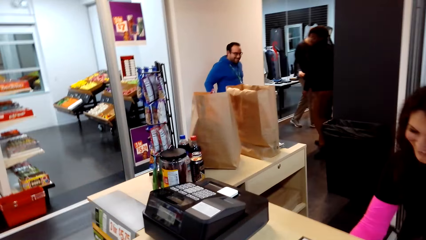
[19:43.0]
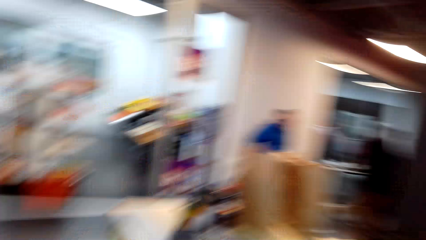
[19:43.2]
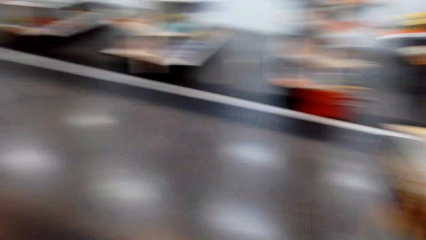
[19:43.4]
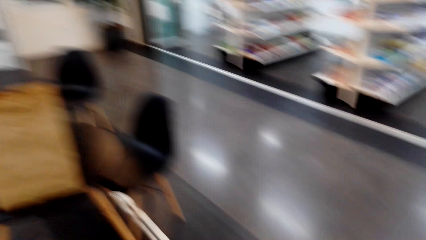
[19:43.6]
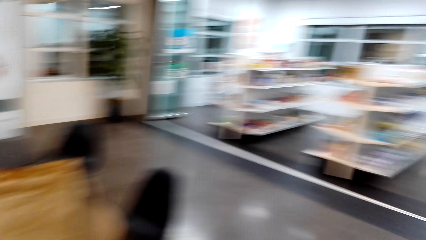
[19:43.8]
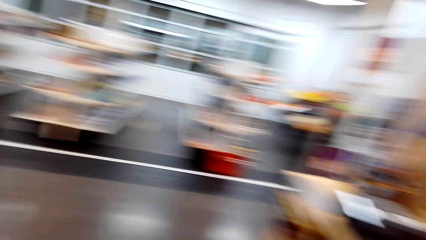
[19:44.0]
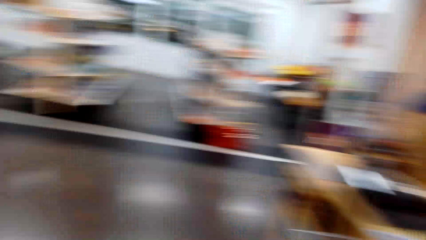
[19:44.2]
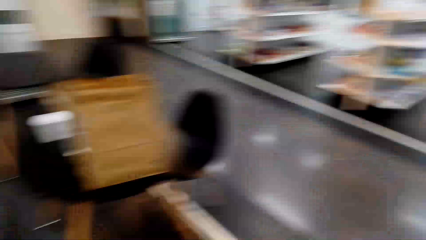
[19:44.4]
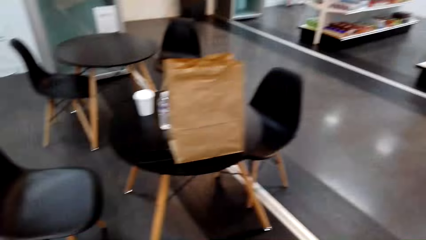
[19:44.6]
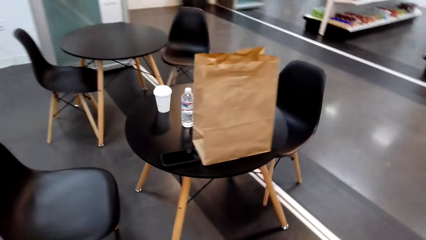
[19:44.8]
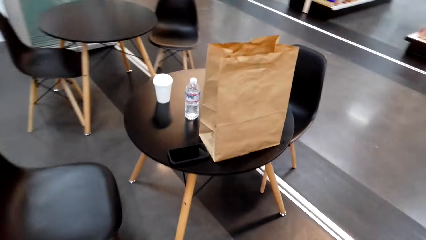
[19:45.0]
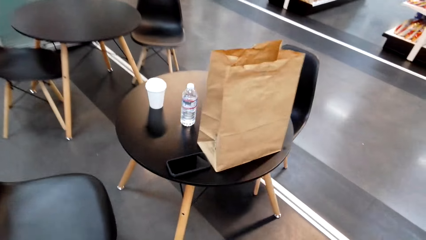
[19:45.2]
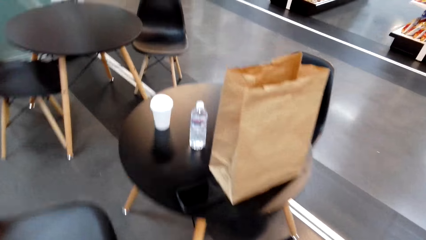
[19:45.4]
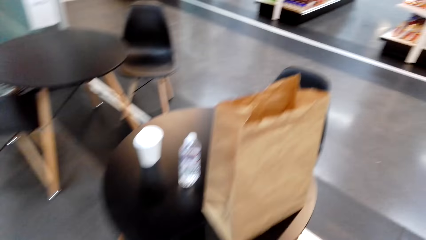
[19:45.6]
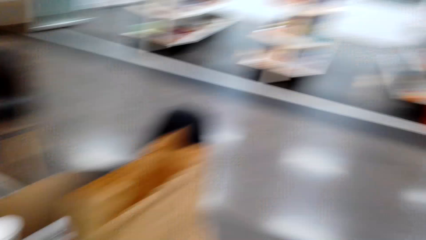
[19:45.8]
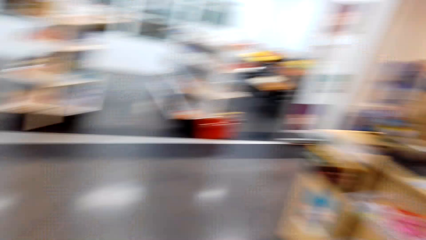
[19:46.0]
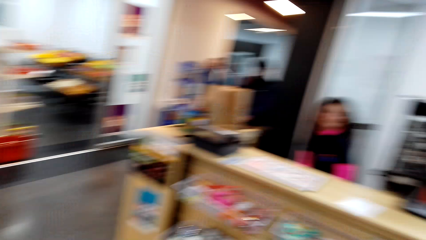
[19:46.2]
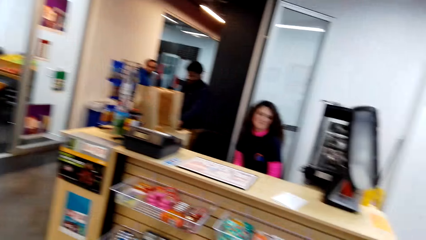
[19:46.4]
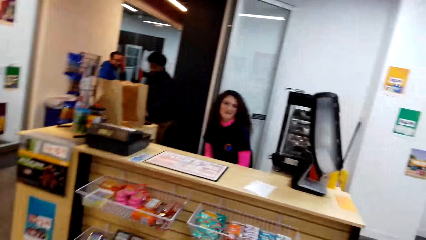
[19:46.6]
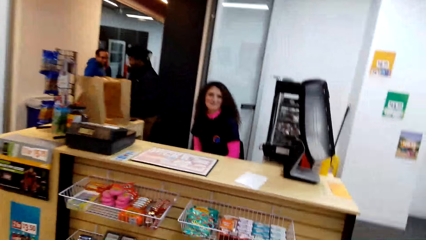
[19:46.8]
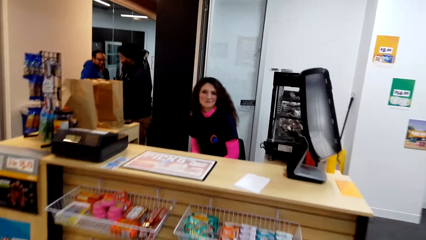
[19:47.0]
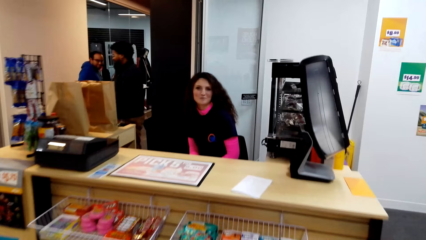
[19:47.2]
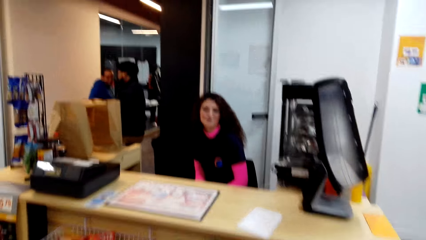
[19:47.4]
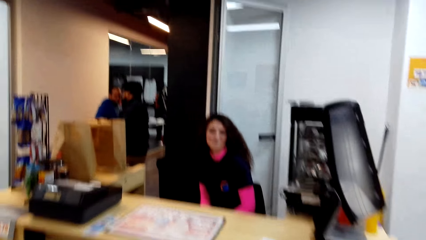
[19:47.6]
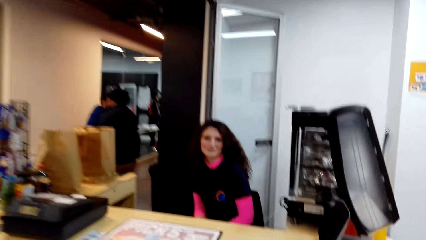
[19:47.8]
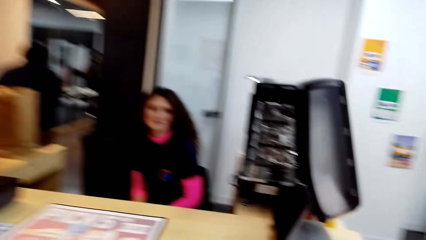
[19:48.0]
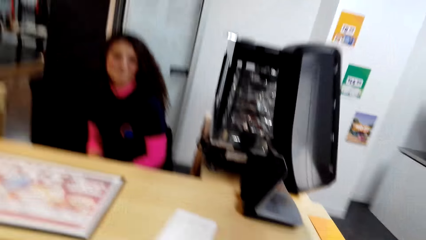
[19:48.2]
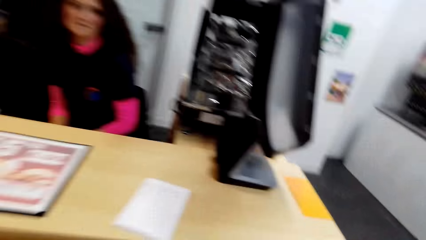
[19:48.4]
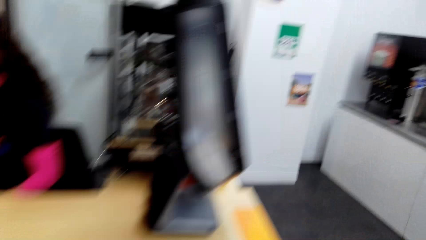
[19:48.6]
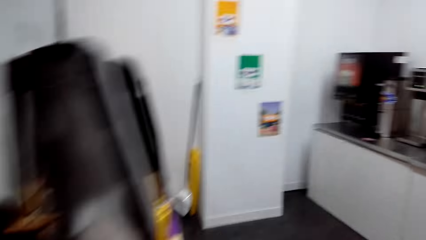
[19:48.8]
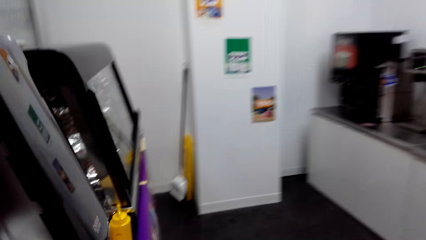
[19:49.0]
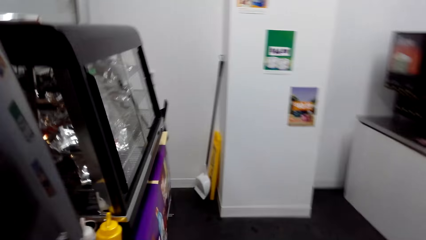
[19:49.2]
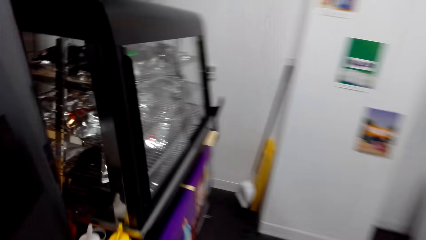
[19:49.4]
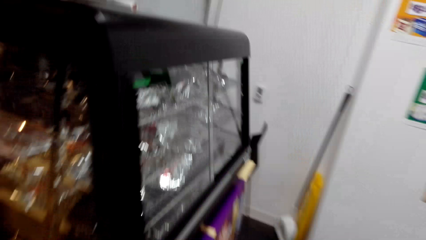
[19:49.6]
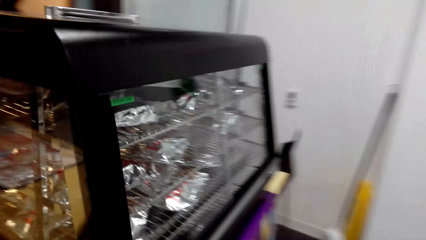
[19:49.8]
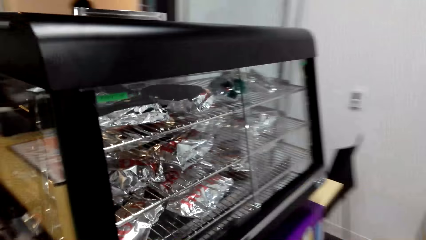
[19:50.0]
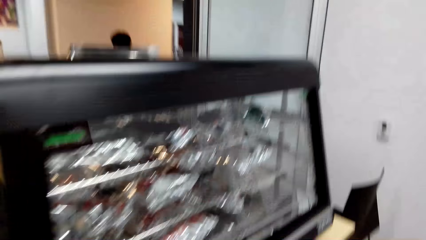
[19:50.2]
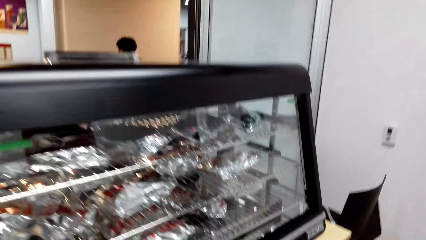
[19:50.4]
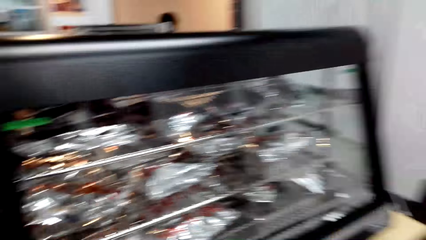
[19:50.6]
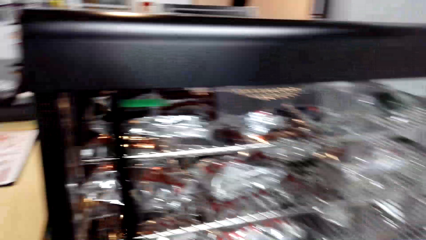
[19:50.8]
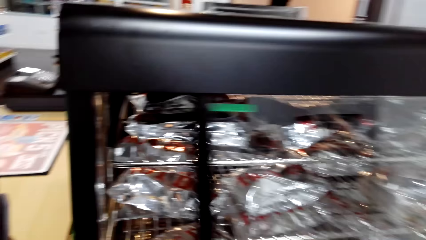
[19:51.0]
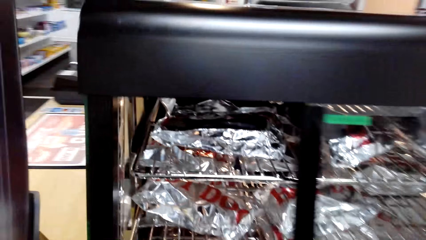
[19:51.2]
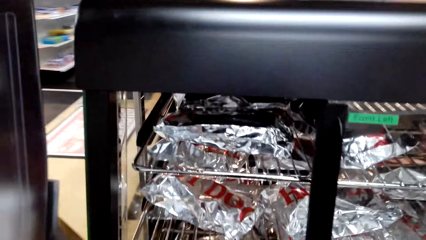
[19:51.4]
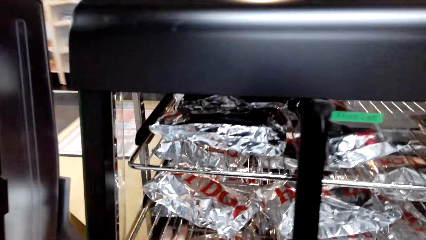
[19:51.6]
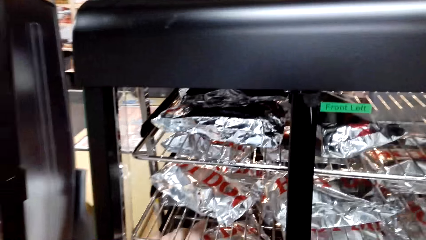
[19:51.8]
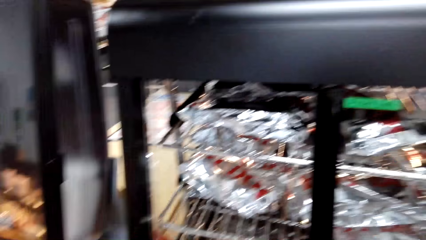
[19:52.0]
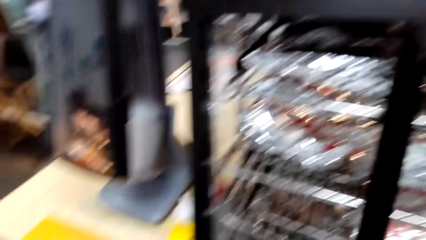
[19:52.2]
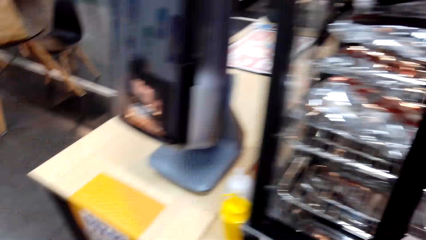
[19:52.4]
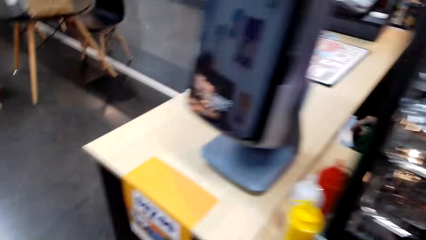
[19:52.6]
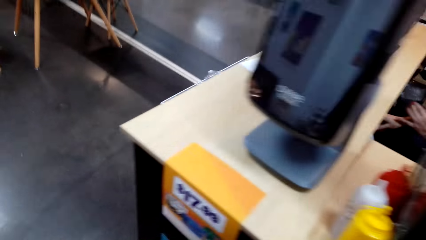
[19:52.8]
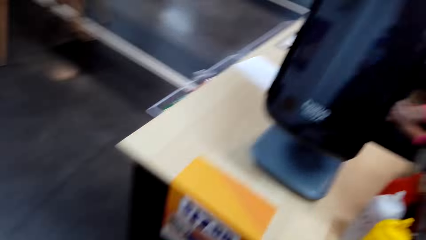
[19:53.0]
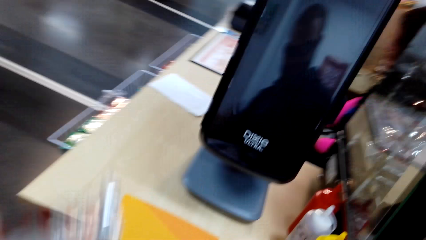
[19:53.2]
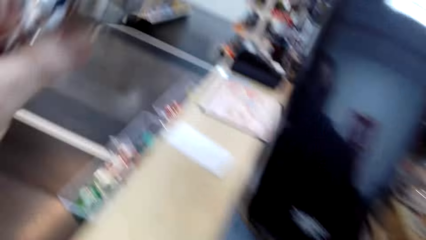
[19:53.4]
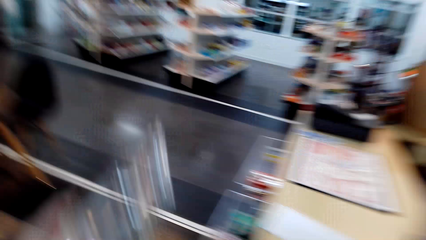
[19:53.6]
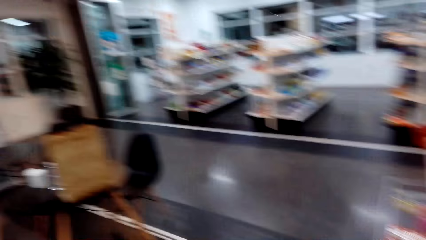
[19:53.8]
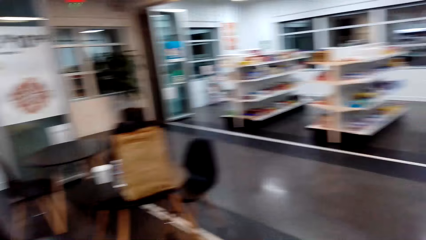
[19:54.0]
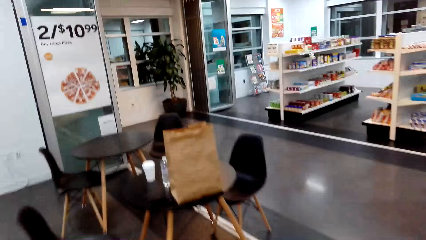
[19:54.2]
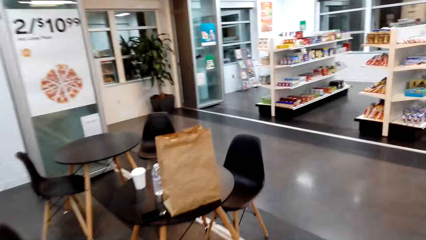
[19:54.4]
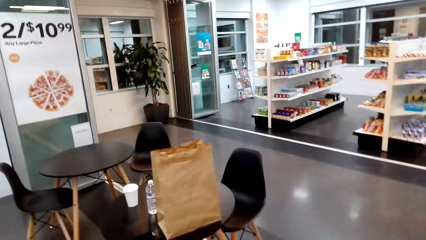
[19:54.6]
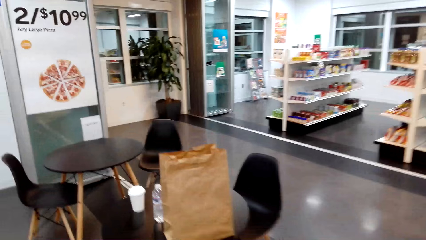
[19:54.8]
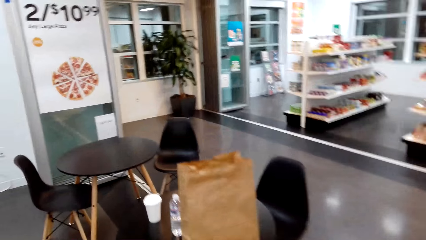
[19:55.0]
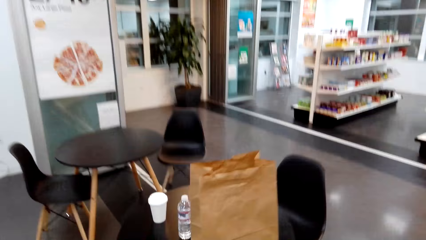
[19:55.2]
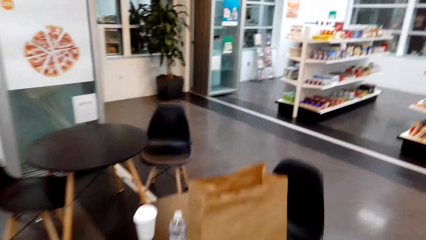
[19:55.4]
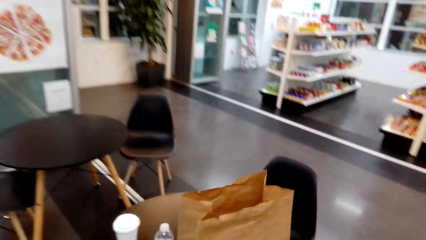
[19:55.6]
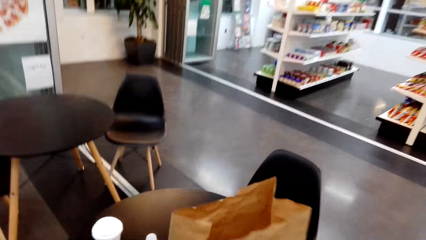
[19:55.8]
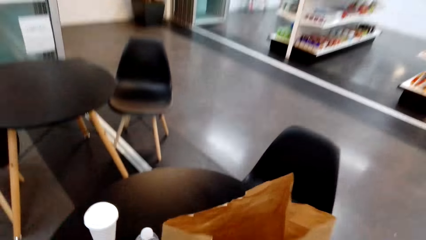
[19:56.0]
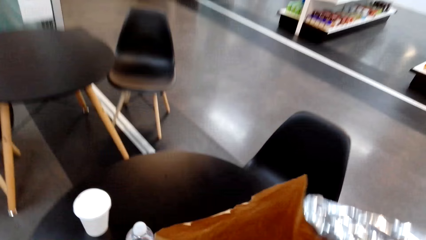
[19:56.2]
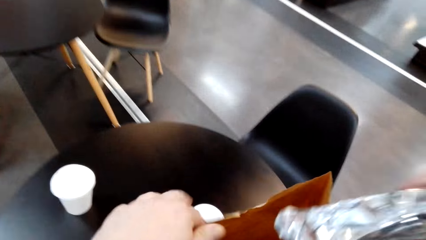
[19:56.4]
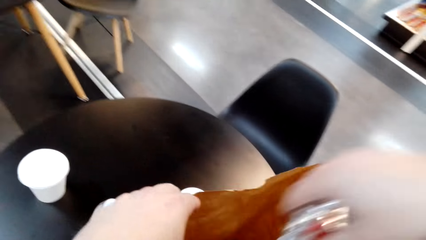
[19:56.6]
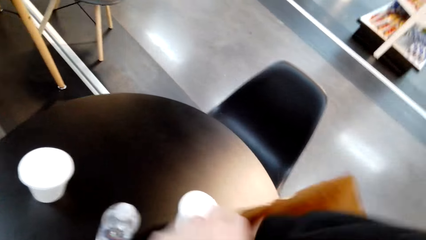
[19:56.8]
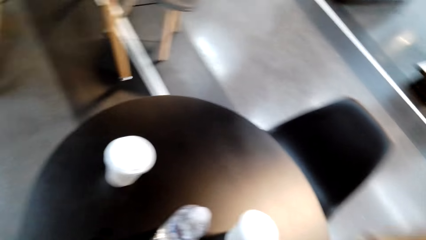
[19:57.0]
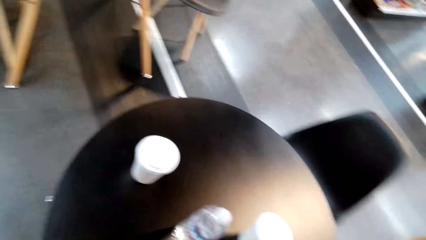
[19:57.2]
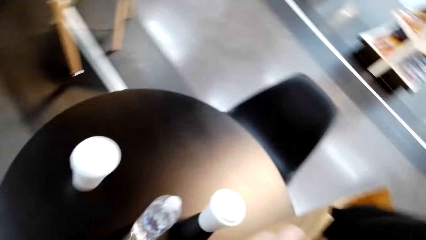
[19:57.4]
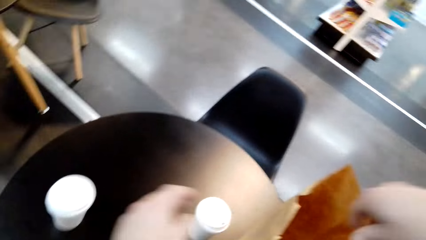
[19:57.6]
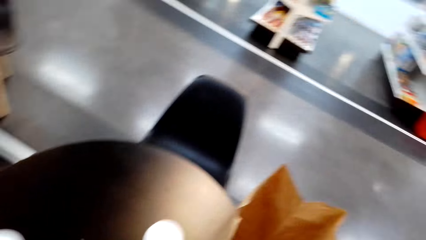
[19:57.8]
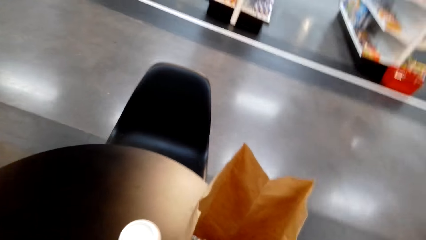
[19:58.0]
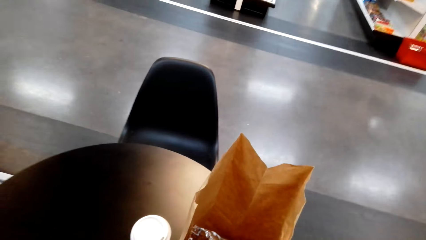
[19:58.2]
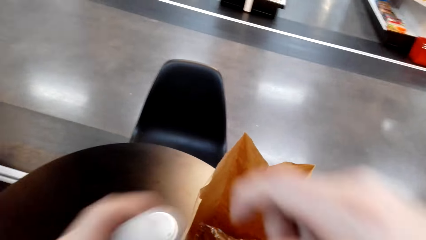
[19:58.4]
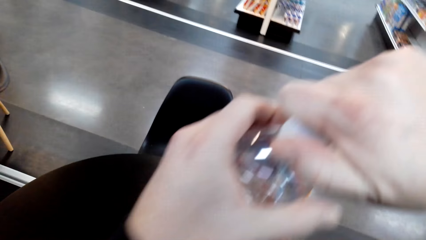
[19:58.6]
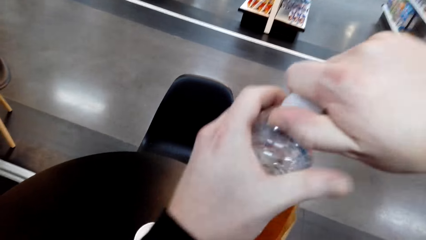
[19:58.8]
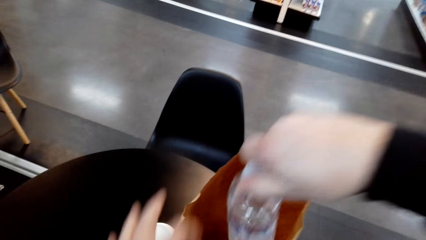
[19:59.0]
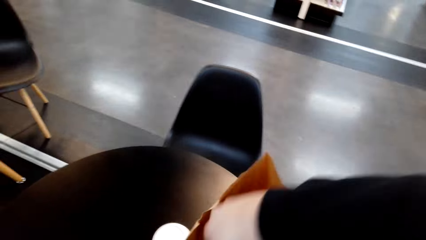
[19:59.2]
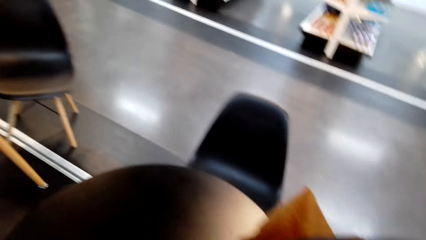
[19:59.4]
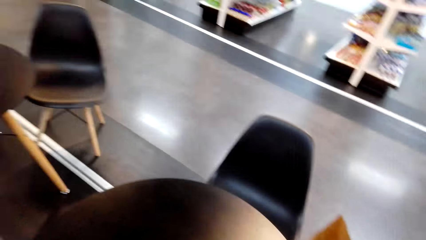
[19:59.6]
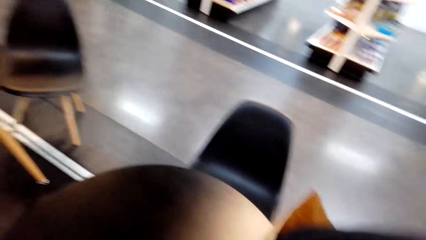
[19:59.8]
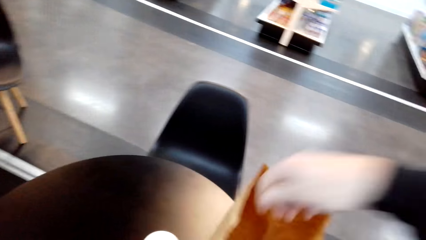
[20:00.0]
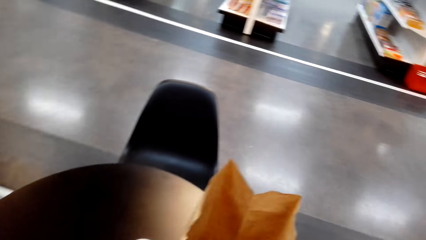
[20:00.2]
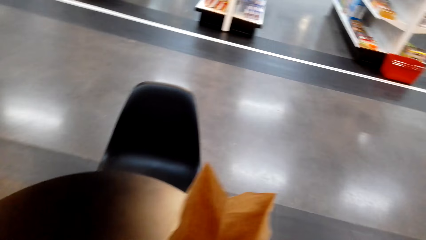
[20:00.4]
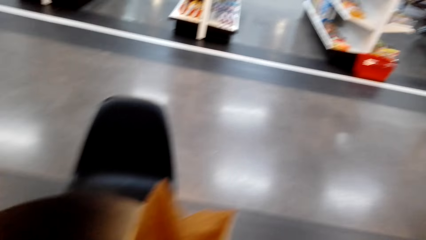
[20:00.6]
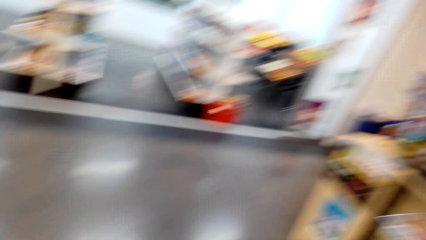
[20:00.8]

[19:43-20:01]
The camera wearer moves around. They walk towards the table. They walk back to the reception. A person talks to the camera wearer. The camera wearer talks to the person. They move around. They walk towards the dining area. They put the items in the shopping bag or brown paper. They put a bottle in the brown paper. They put another bottle in the paper.
